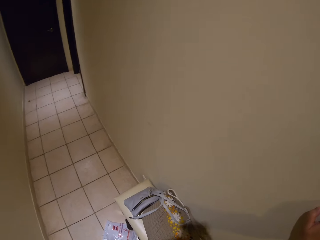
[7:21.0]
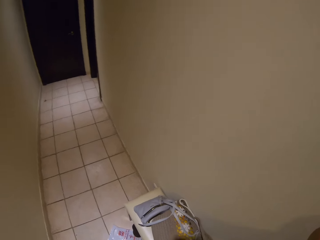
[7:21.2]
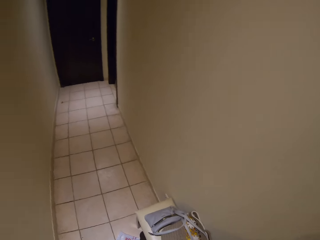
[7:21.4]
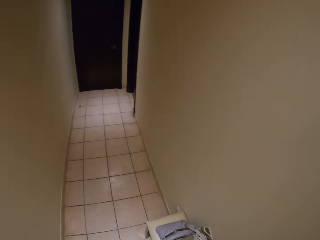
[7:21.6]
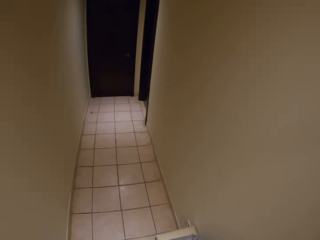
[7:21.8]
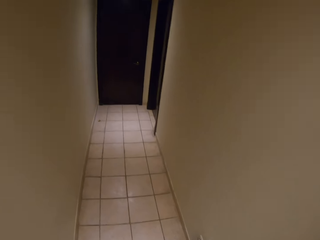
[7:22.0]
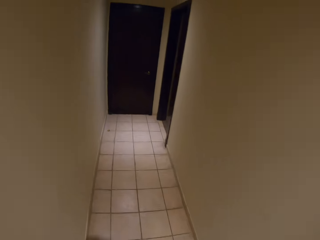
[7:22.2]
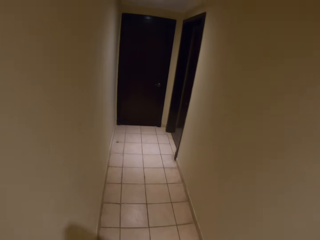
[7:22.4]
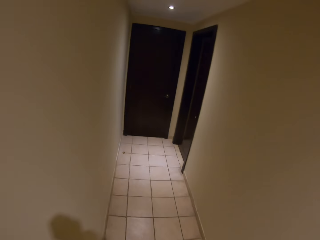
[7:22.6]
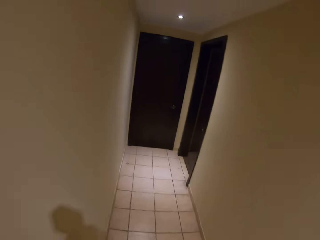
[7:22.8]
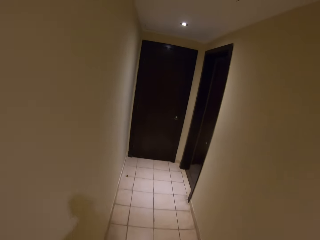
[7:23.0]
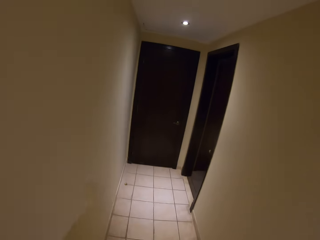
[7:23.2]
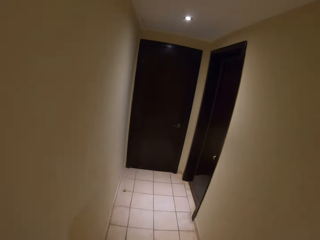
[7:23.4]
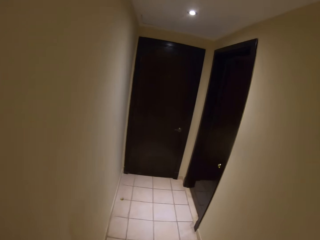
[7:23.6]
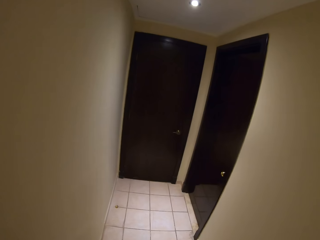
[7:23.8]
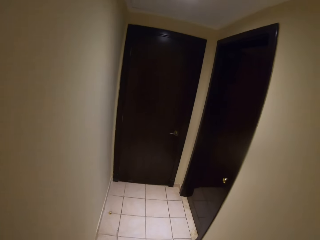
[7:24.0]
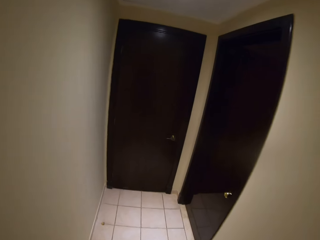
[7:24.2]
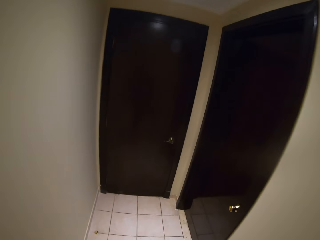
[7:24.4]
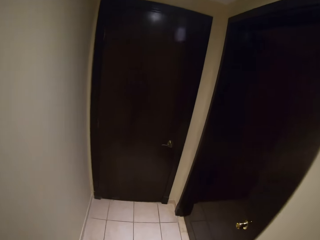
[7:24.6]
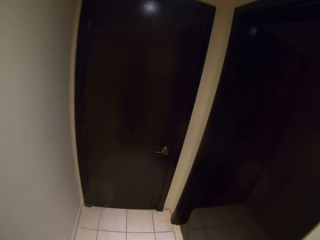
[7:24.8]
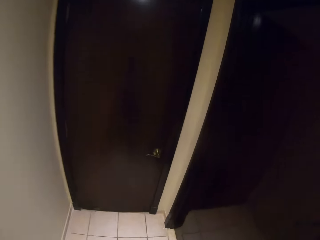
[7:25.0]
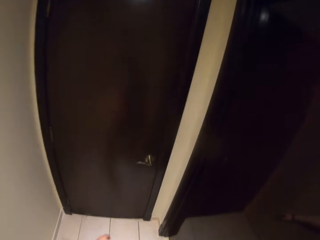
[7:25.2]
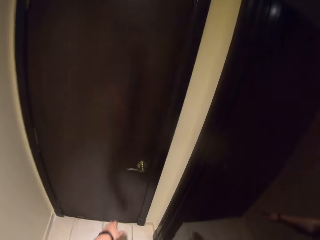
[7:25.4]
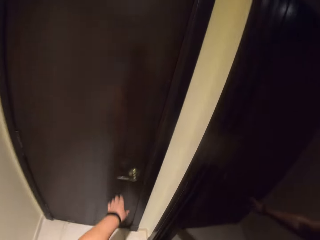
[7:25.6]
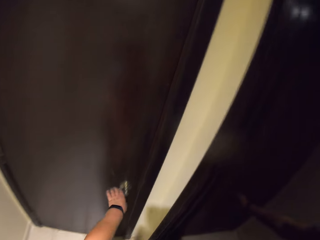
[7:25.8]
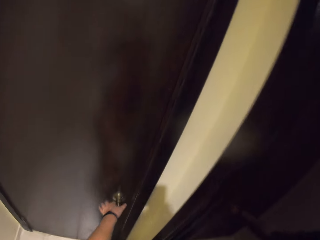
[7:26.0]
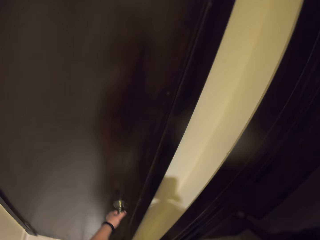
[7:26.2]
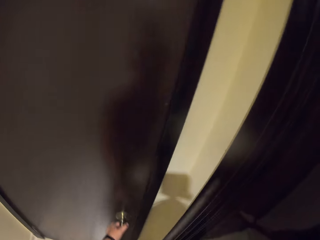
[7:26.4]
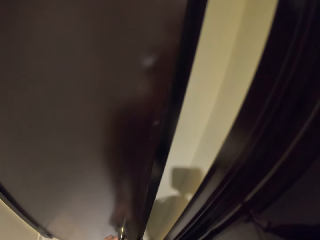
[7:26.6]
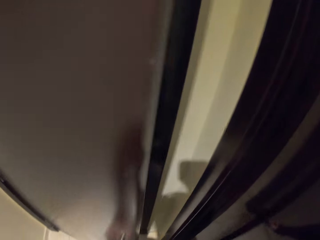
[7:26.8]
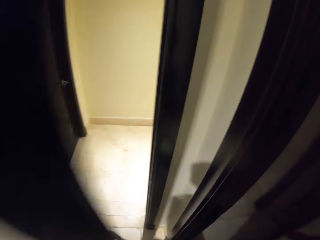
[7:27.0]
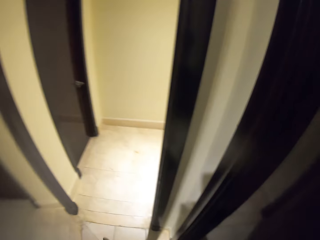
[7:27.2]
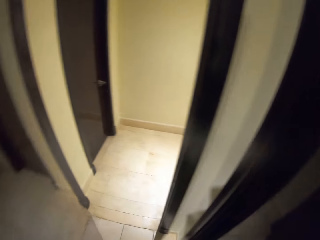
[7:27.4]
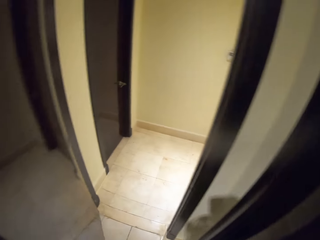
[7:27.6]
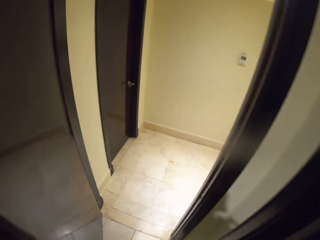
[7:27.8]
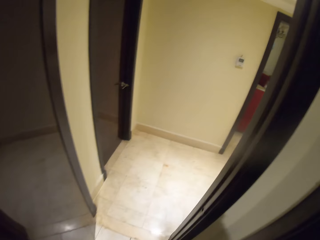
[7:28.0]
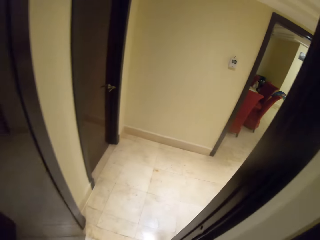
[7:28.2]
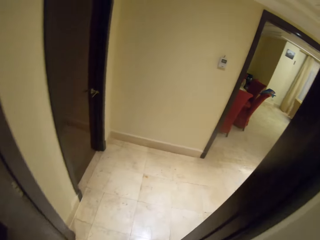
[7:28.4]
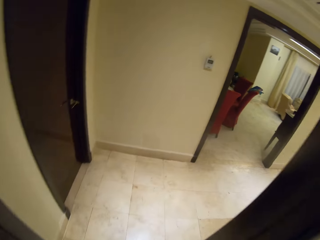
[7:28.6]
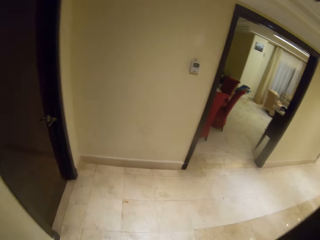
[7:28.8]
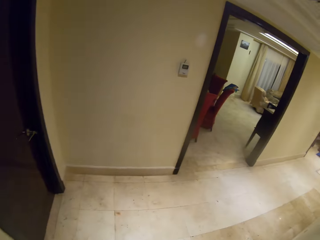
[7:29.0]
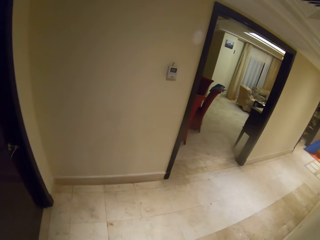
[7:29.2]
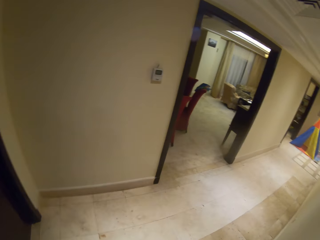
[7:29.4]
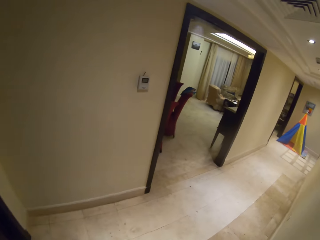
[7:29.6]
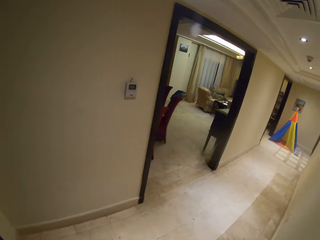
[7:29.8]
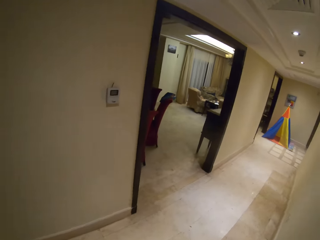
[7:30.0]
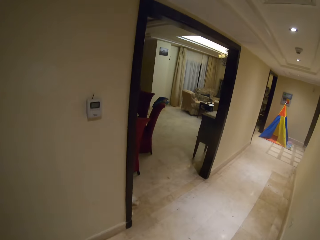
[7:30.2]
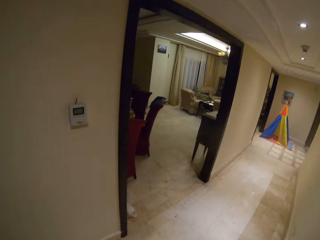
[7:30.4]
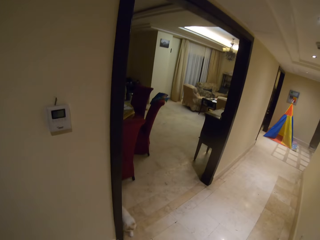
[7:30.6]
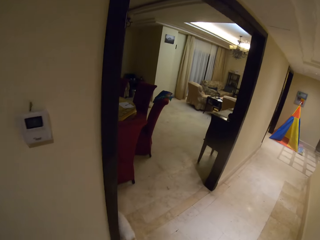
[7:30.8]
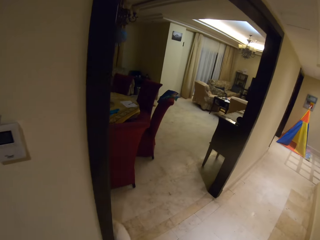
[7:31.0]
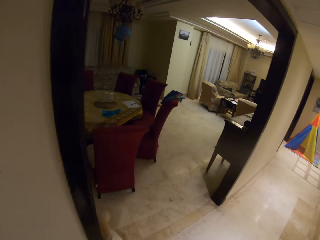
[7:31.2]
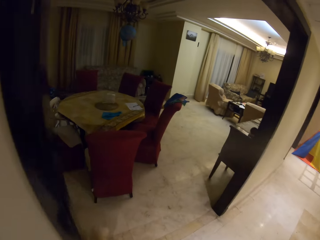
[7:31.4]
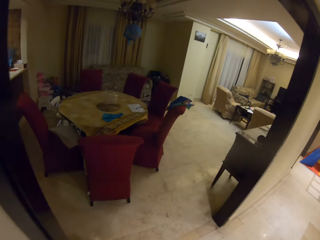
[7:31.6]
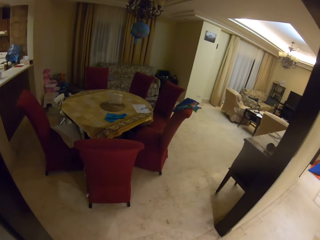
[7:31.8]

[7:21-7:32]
The camera wearer switches on the light. They open the door of the house. They walk around the house. They enter the house.

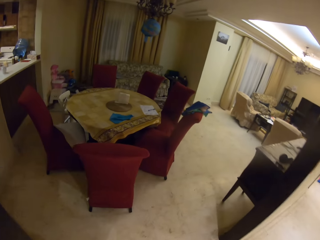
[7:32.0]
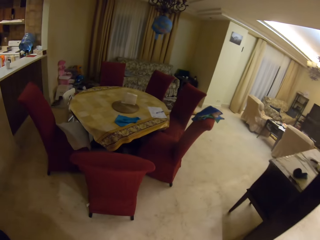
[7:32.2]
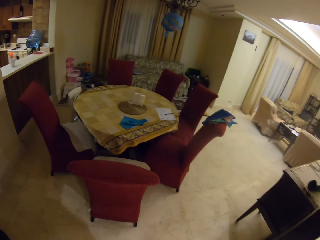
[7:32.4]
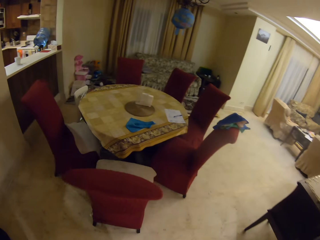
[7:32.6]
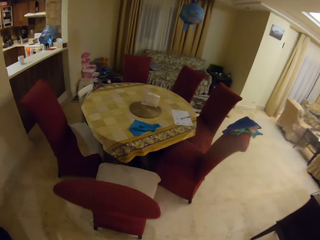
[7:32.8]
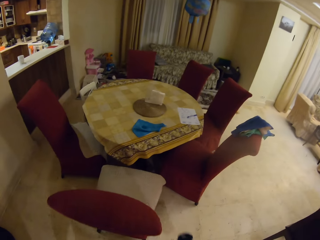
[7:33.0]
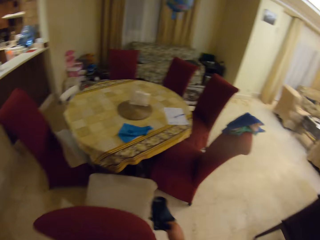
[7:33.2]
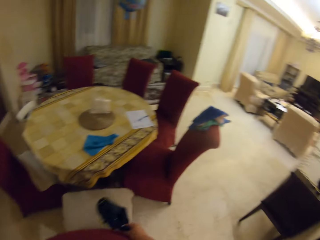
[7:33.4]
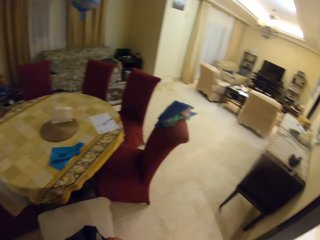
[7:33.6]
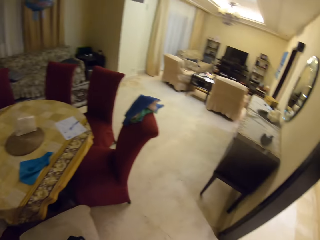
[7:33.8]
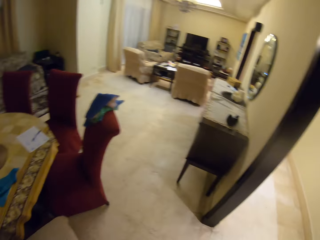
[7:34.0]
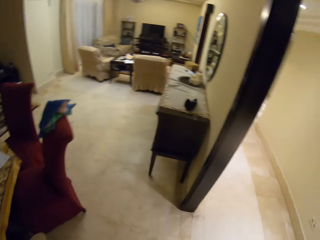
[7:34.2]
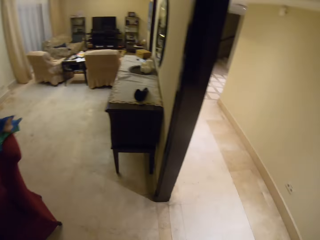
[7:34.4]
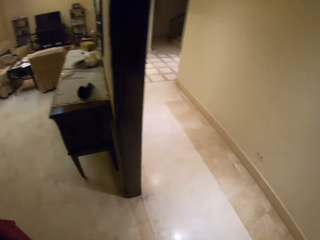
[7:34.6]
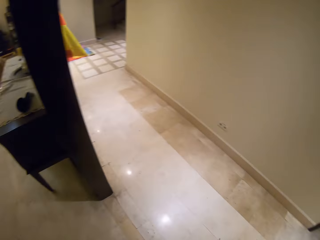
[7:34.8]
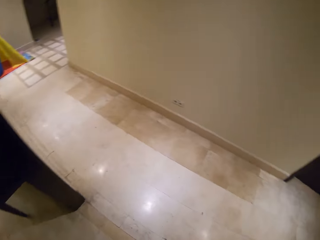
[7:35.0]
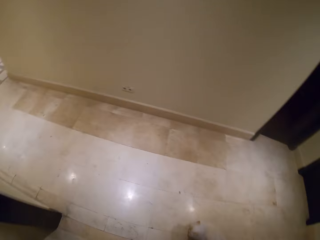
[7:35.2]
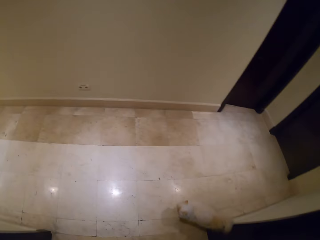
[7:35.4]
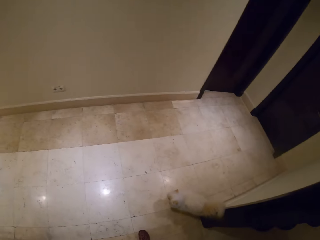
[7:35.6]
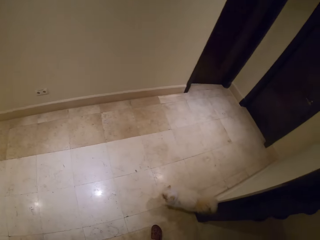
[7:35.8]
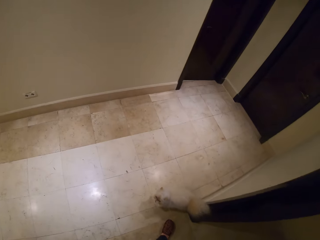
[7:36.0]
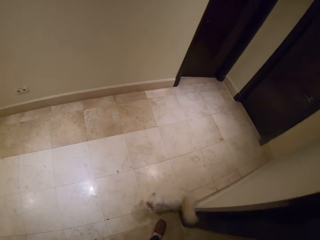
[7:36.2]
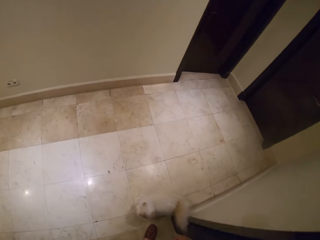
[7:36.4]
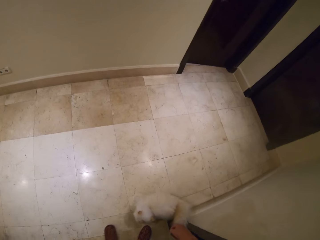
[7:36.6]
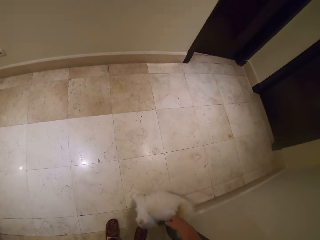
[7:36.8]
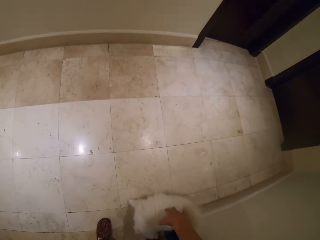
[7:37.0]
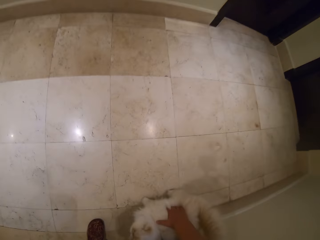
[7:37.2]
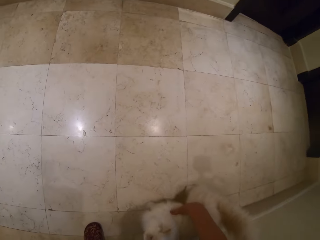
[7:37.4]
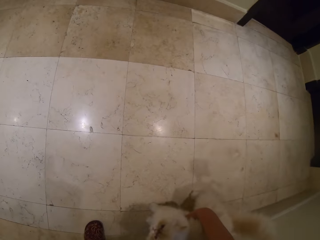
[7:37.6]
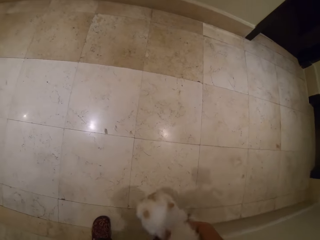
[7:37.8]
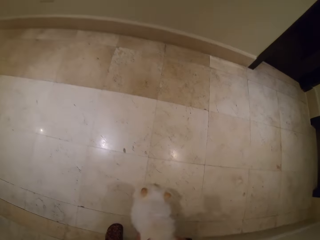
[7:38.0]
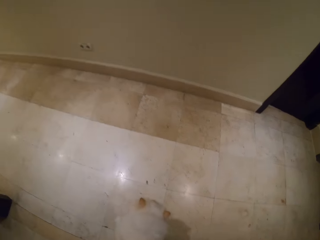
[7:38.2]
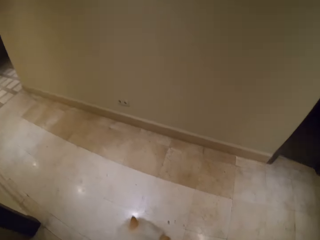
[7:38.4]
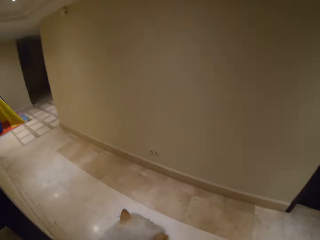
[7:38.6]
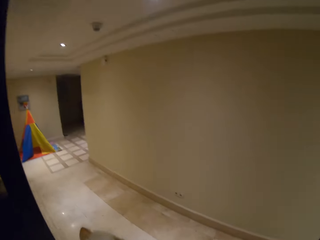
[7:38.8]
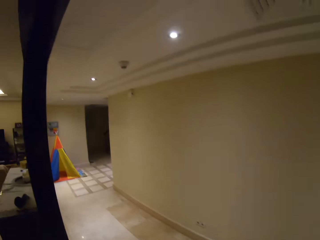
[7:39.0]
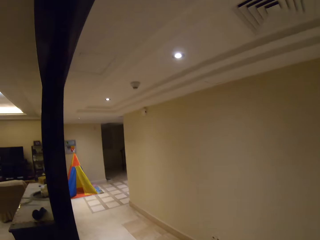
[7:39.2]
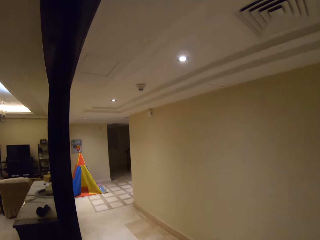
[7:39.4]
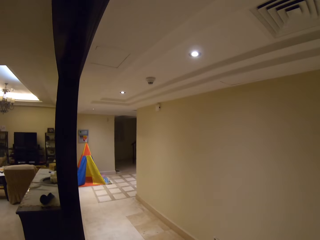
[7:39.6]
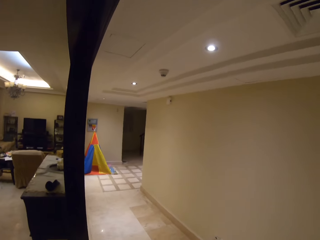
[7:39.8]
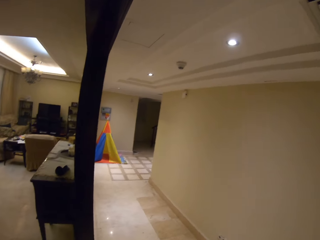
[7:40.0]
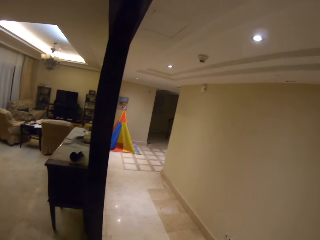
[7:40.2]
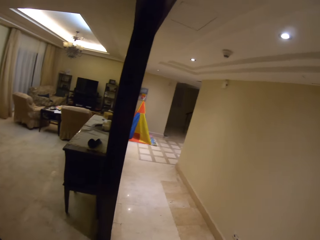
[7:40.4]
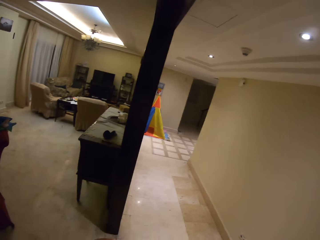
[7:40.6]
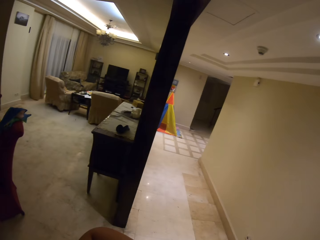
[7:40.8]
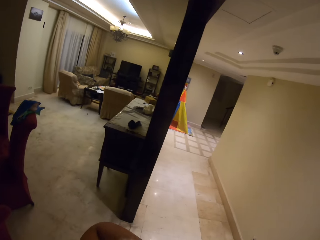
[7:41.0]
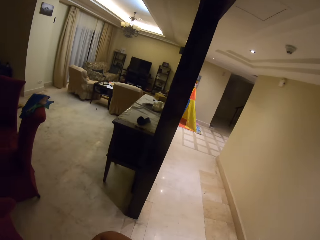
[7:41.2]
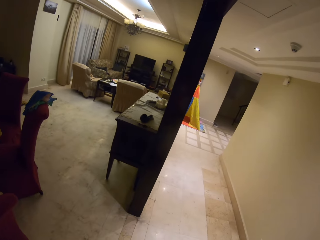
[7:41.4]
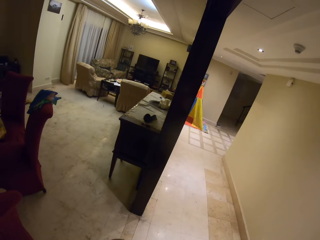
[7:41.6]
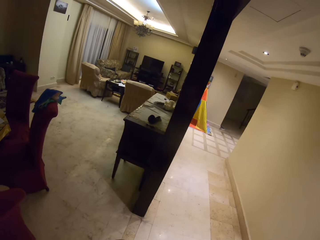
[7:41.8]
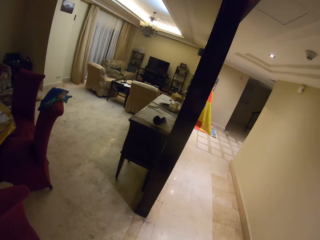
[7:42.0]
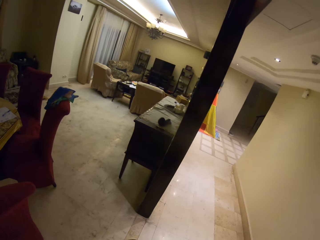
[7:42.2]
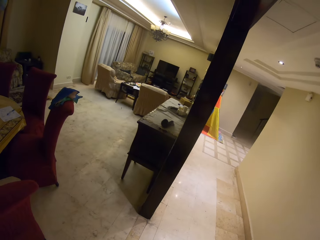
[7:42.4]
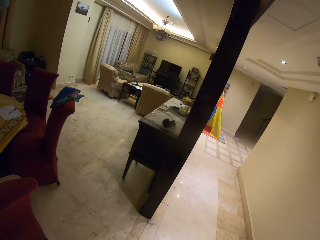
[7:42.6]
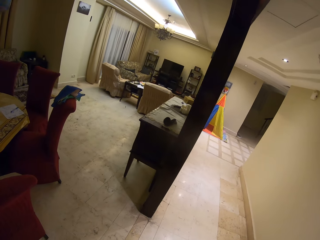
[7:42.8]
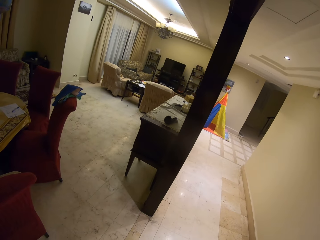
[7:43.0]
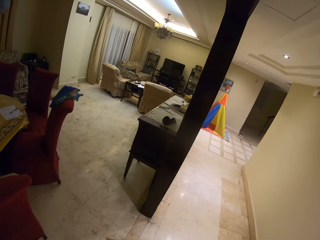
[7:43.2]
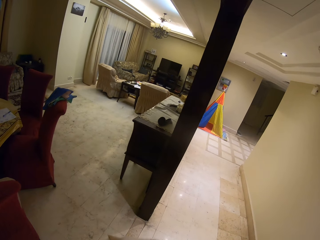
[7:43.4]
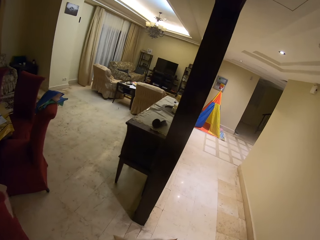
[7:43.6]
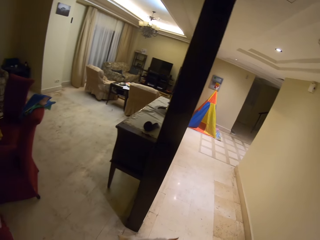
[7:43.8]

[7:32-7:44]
The camera wearer puts something on the seat. They look around. They touch the cat. They take the cat. They look around.
